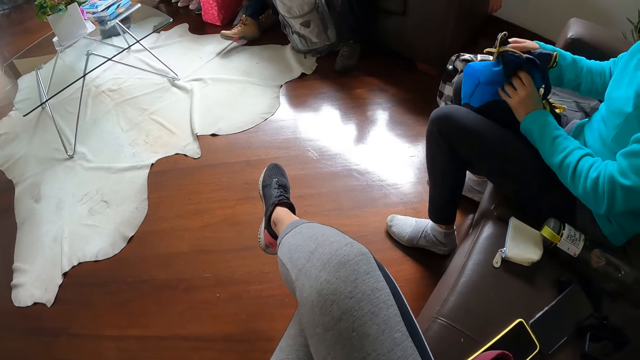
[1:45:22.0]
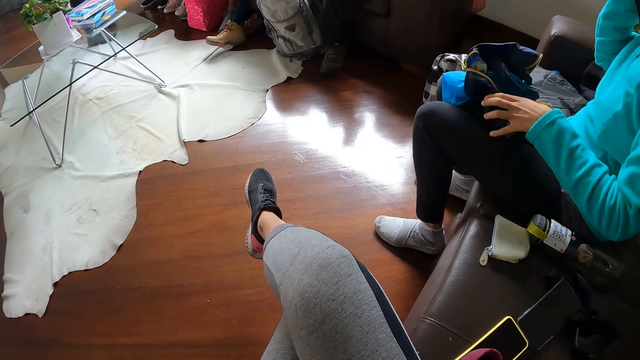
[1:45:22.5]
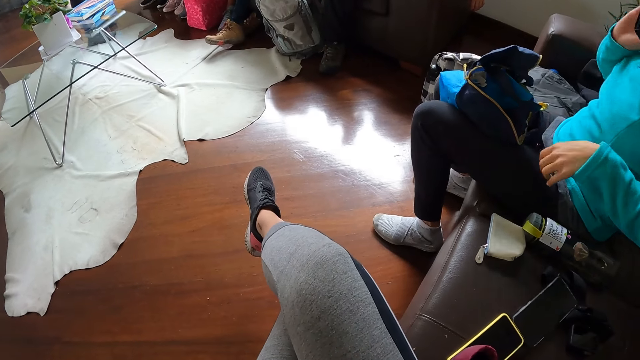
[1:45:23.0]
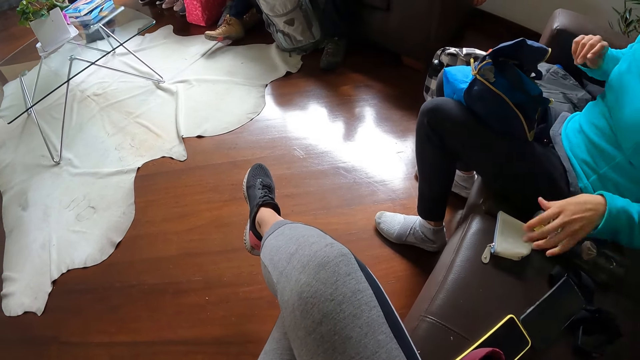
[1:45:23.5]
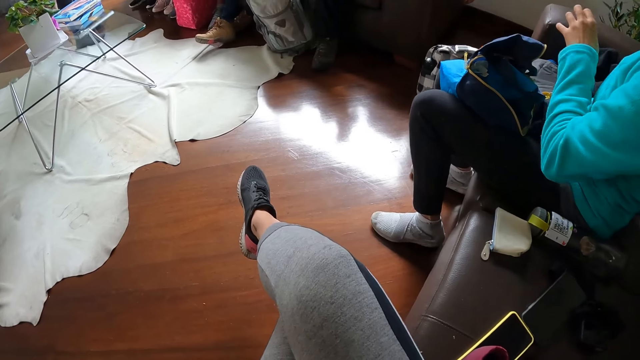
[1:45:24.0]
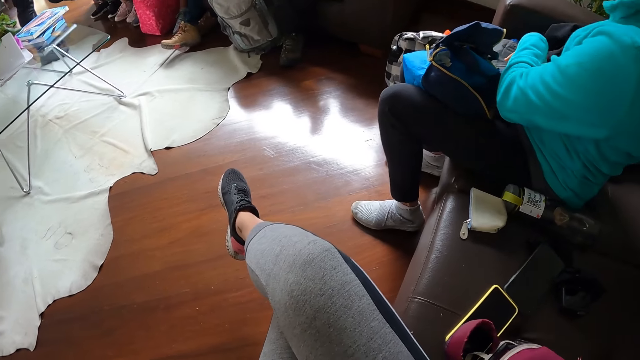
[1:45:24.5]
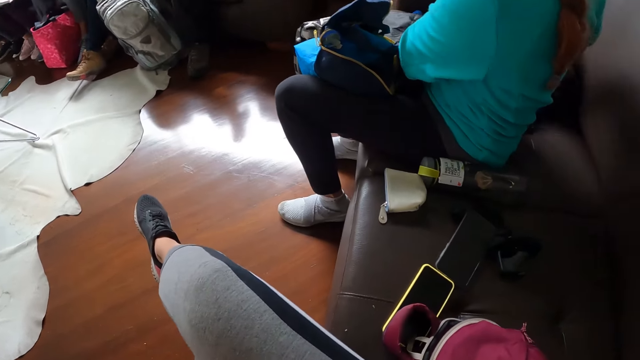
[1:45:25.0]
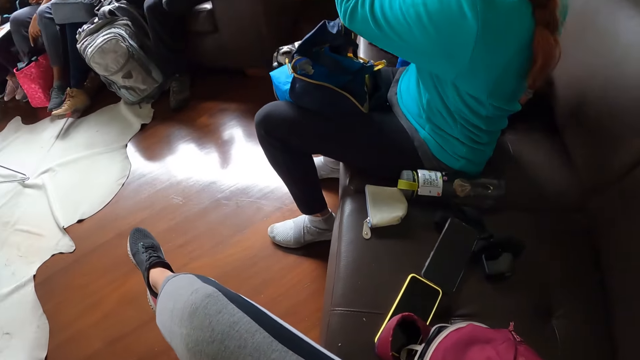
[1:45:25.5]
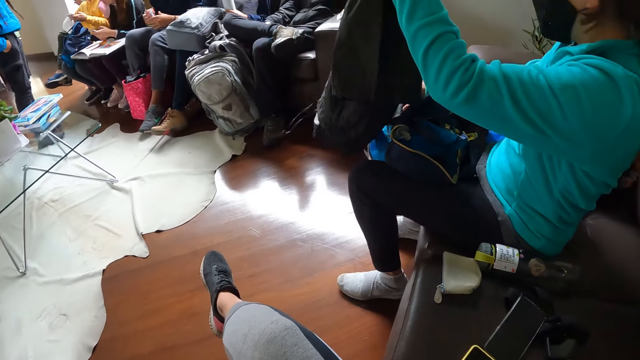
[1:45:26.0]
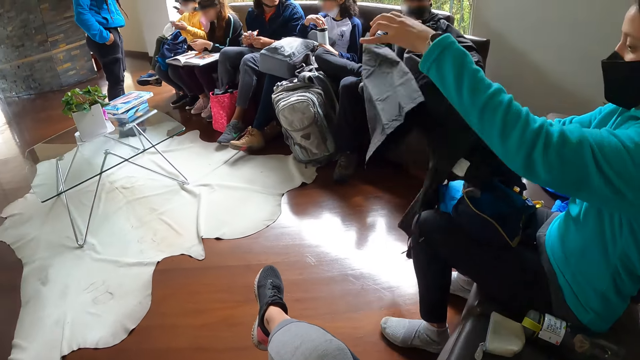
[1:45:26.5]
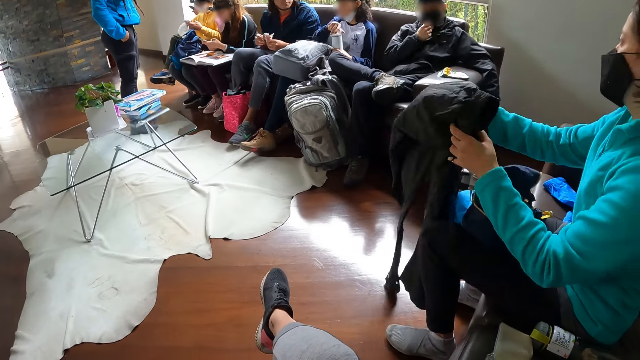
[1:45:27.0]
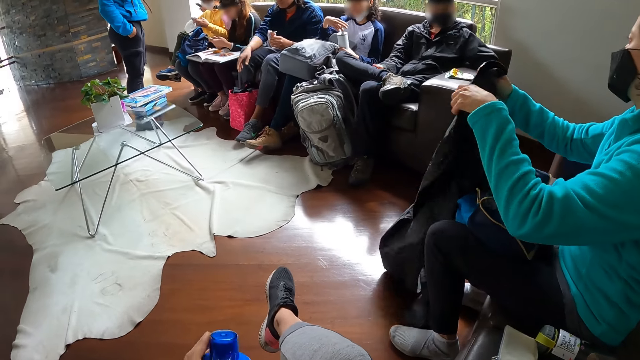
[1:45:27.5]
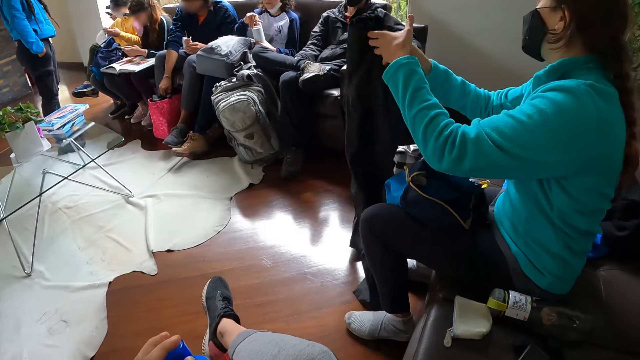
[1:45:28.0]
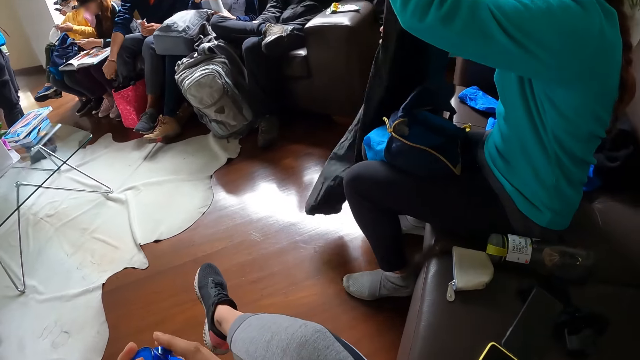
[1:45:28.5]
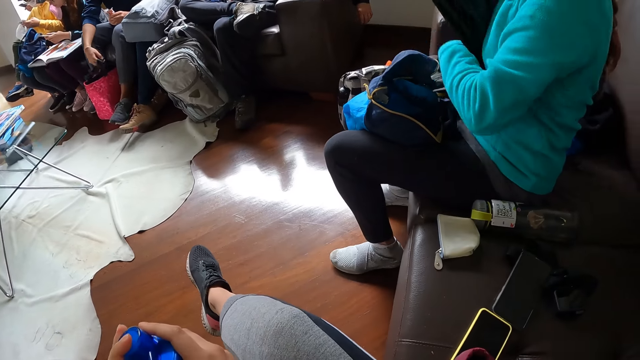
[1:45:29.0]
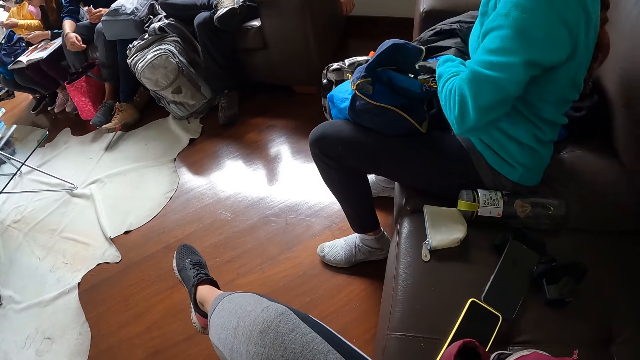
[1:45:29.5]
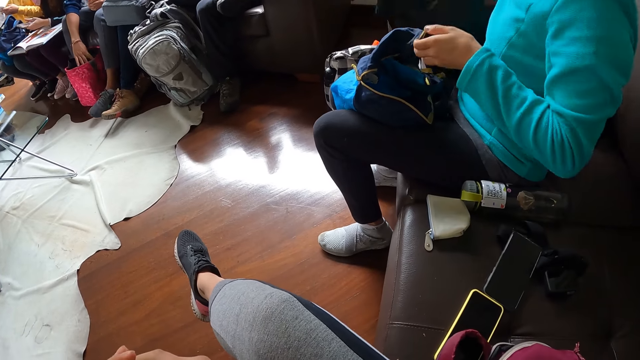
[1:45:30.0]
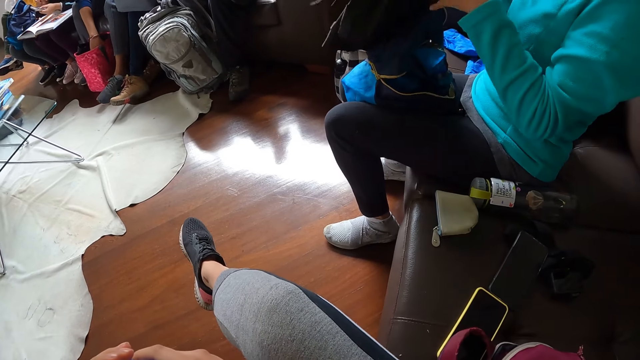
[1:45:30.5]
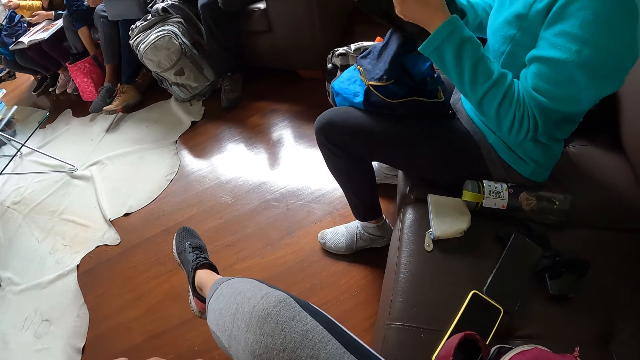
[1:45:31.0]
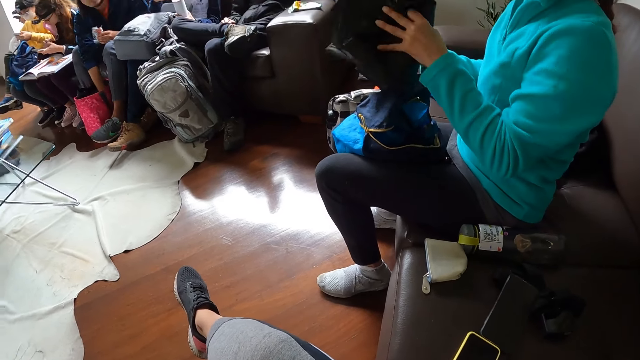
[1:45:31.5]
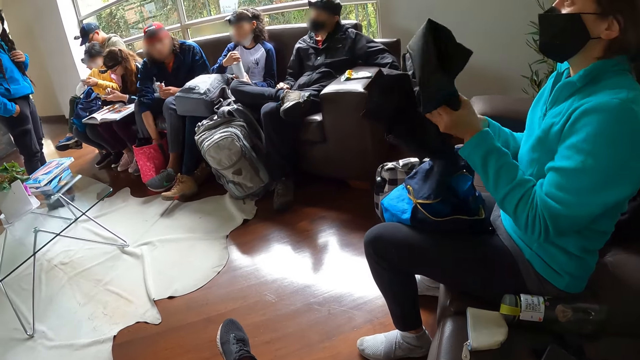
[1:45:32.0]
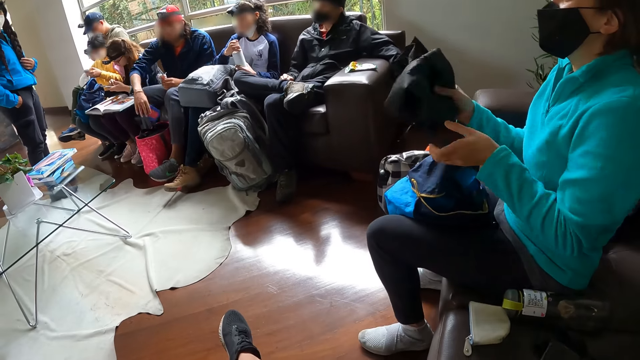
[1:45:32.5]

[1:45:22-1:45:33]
The woman adjusts her hair with her right hand. The woman puts the bag on her lap. The woman picks up a trouser from the sofa with both her hands. The woman folds the trouser with her hands.

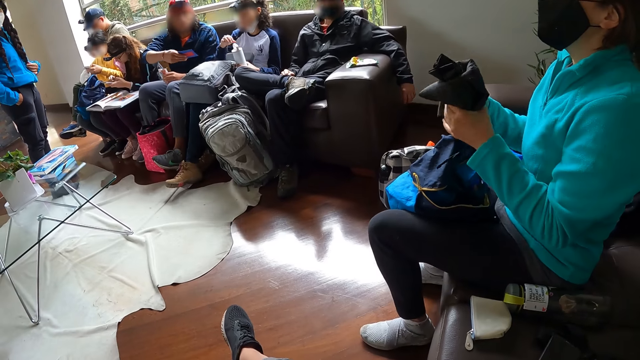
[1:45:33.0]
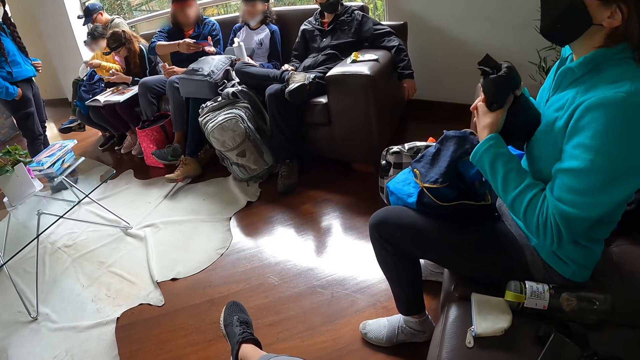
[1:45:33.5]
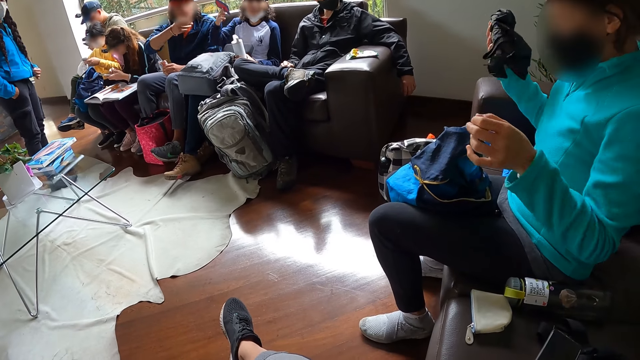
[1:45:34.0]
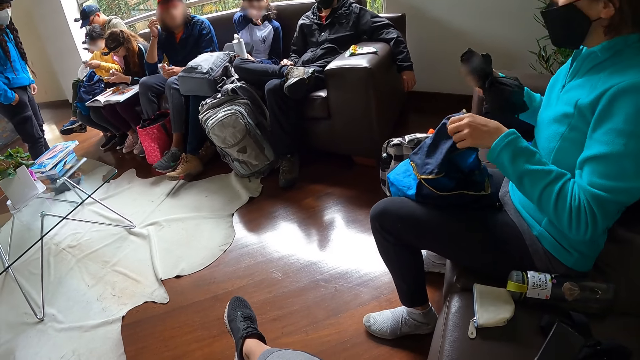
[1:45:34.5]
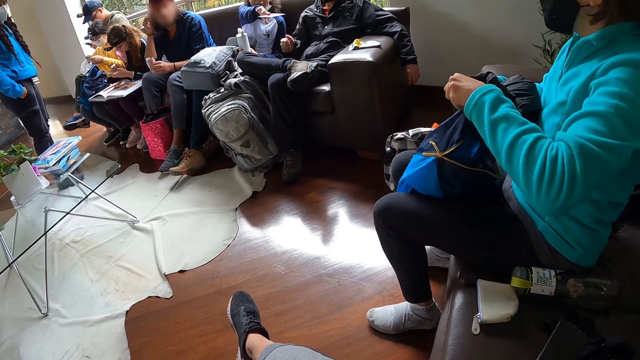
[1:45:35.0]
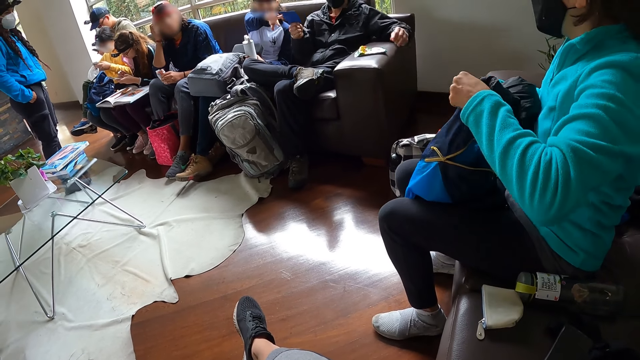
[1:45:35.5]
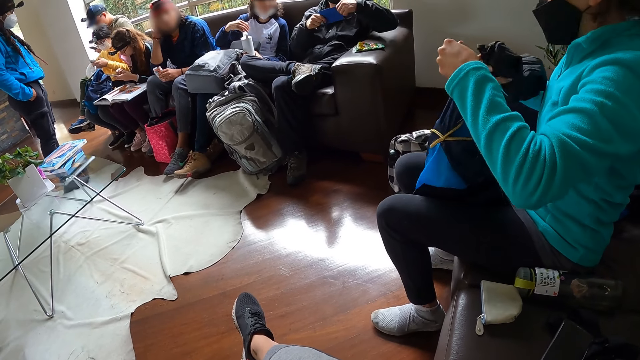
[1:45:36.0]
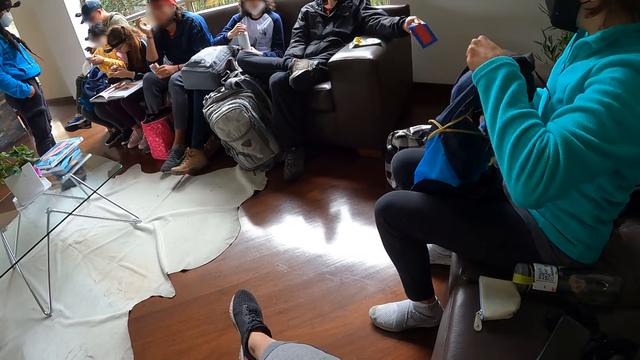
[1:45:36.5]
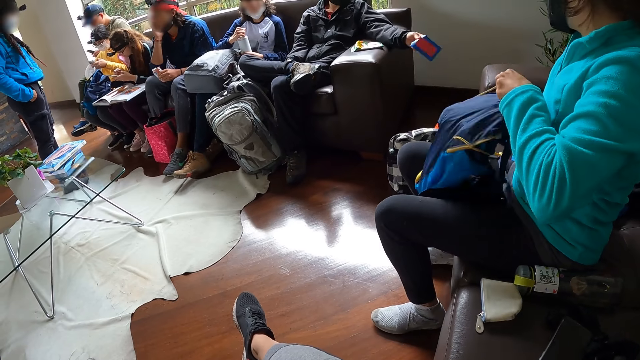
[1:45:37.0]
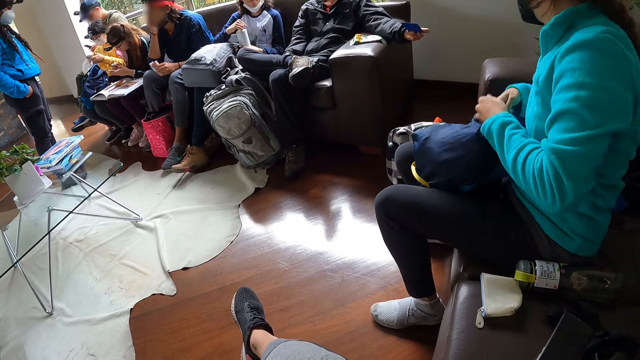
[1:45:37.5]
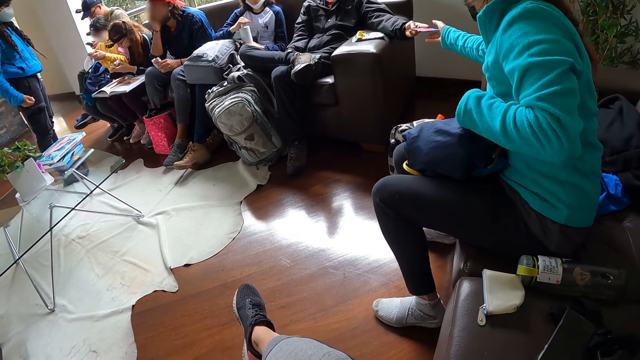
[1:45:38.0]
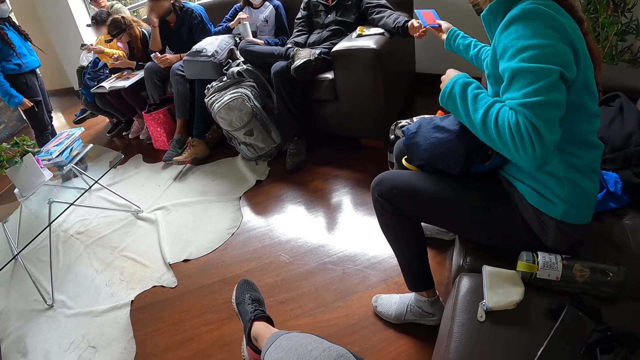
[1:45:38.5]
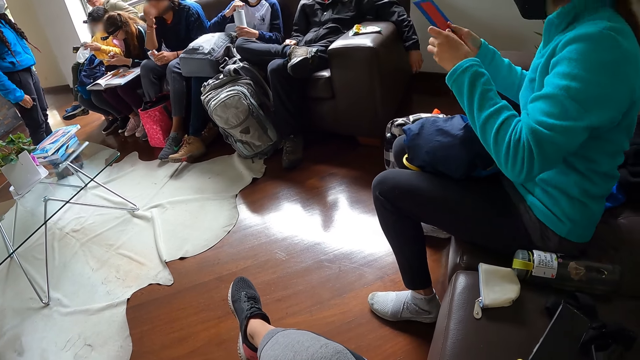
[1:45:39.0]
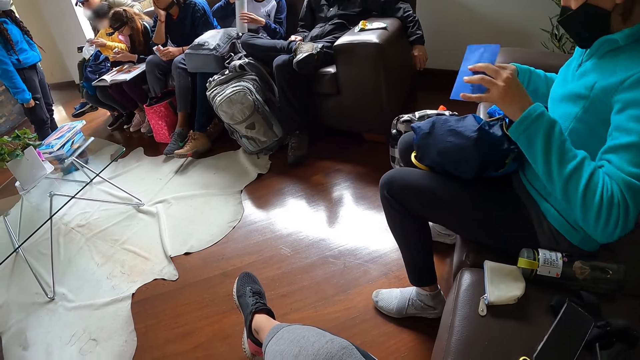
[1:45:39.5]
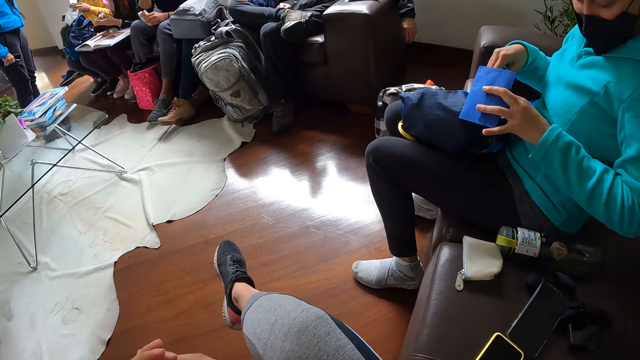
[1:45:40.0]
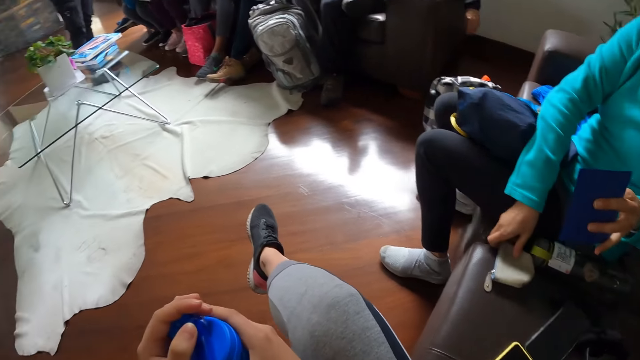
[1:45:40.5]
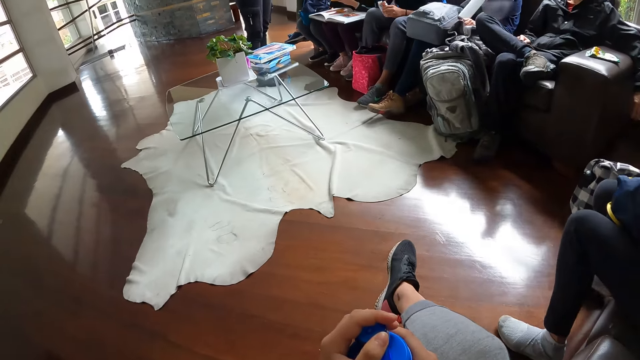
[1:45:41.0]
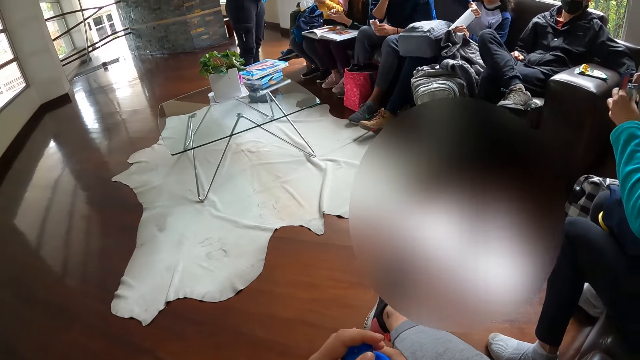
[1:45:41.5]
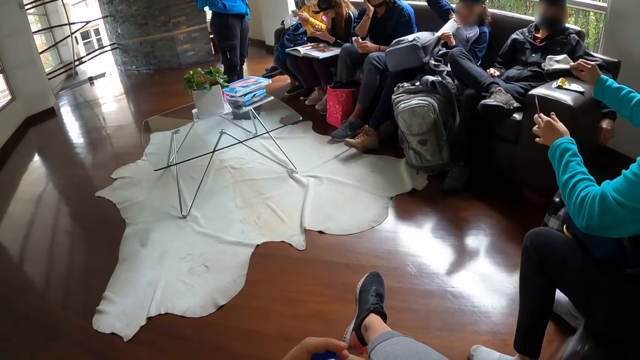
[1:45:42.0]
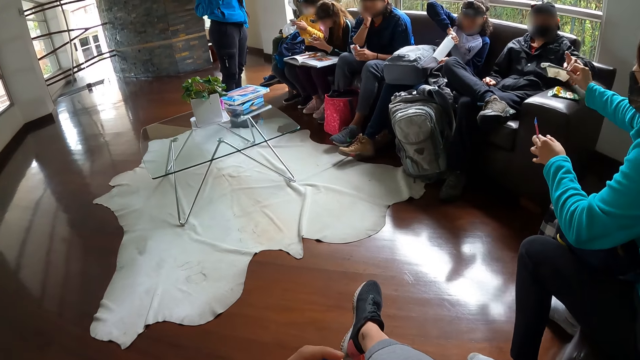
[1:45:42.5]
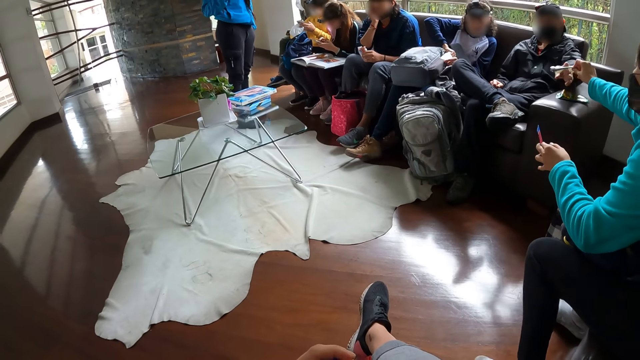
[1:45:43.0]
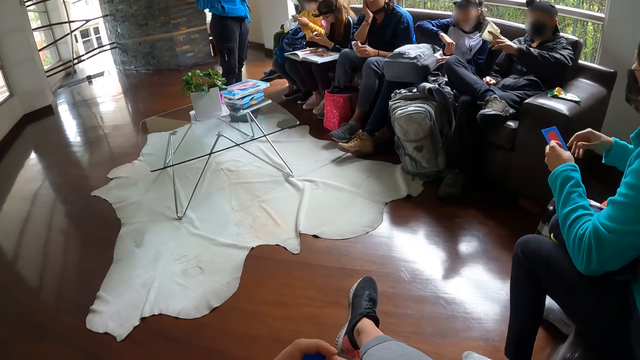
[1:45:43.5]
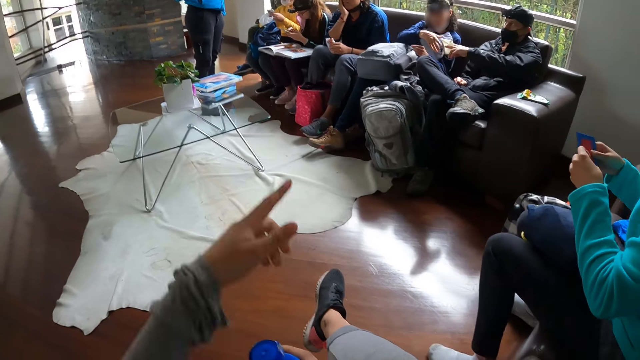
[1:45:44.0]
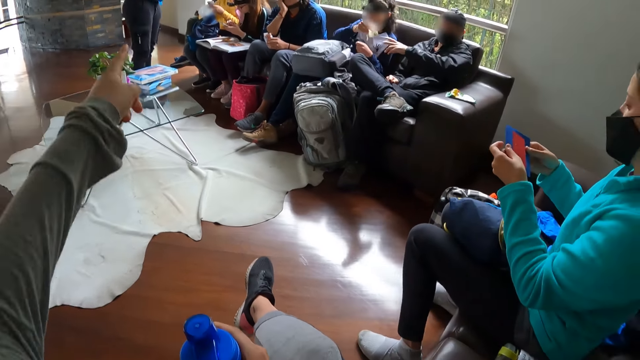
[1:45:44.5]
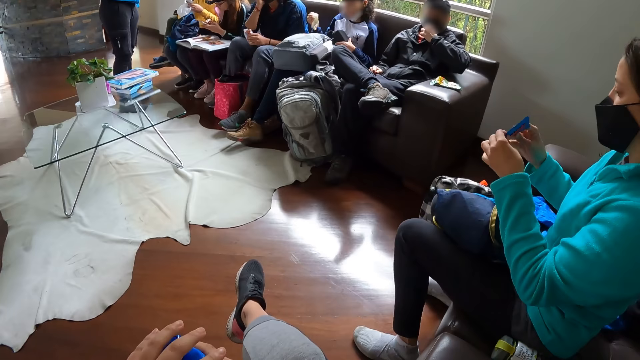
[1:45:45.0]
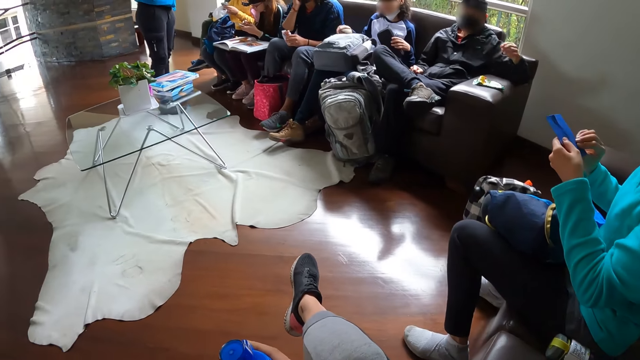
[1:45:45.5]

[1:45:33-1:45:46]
The woman places the trouser inside the bag on her thigh with her right hand. The woman collects the purse from a man's left hand with her right hand. The woman passes the purse in her right hand to her left hand. The woman picks up the purse from the sofa with her right hand. The man collects the purse from the woman's right hand with his left hand. The man passes the purse in his left hand to another woman. The camera wearer points at the first woman with her left hand. The man adjusts a facemask on his face with his left hand.
